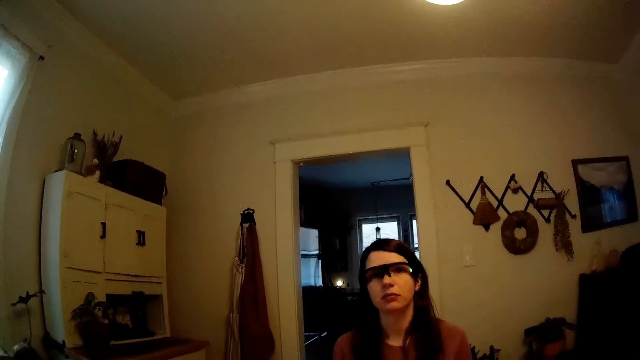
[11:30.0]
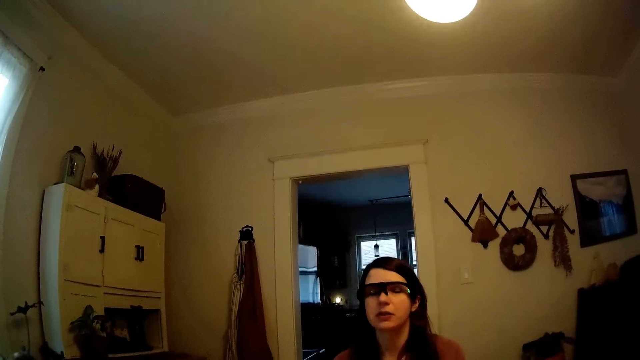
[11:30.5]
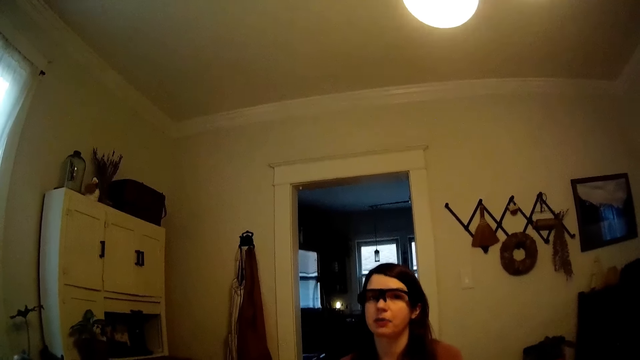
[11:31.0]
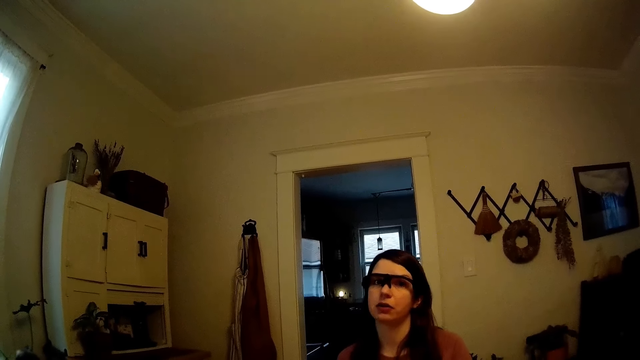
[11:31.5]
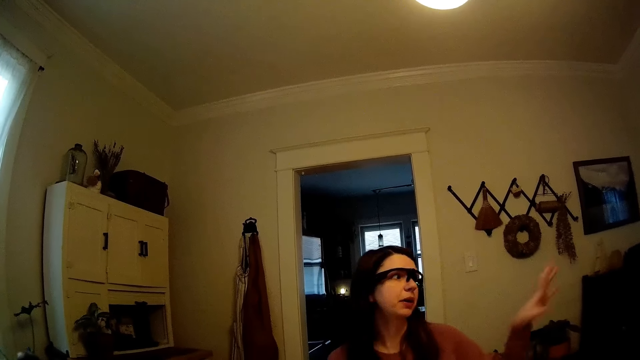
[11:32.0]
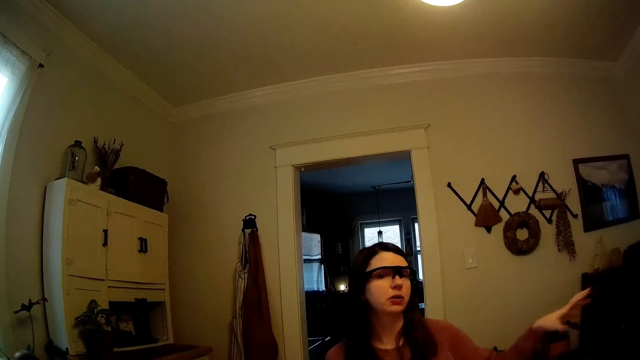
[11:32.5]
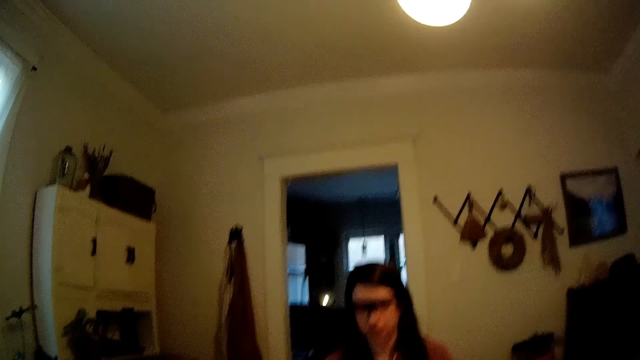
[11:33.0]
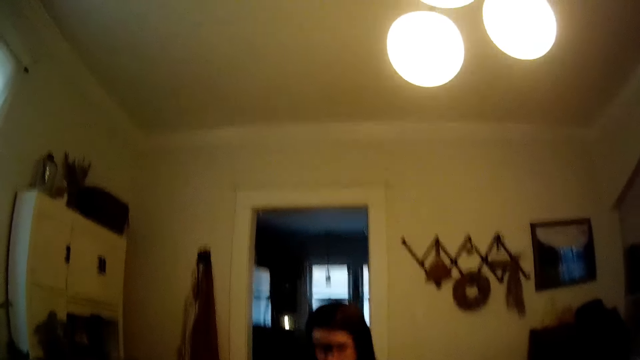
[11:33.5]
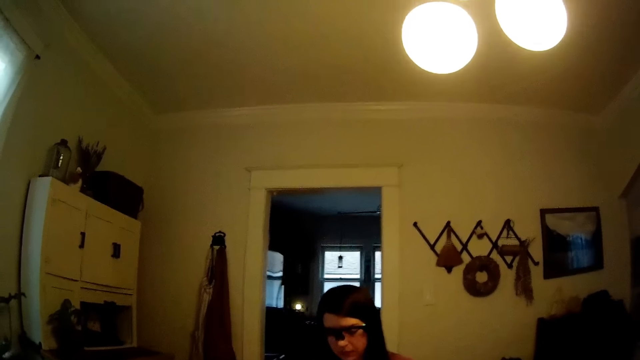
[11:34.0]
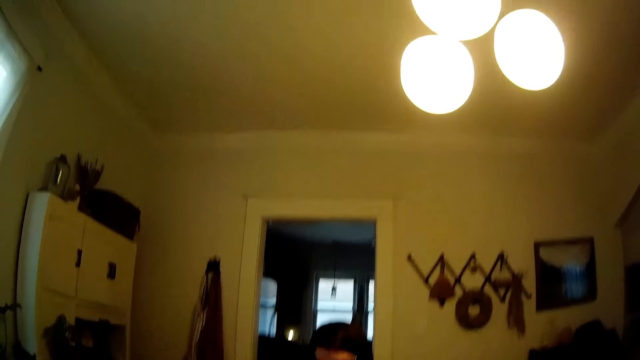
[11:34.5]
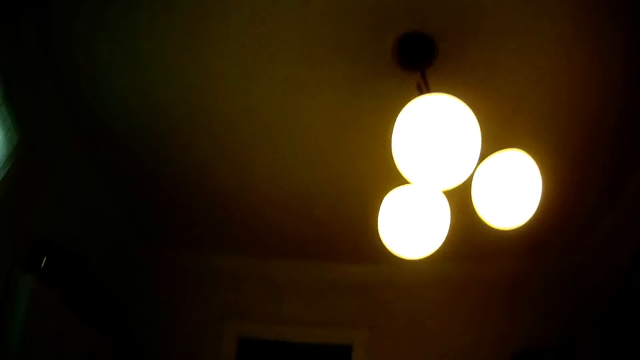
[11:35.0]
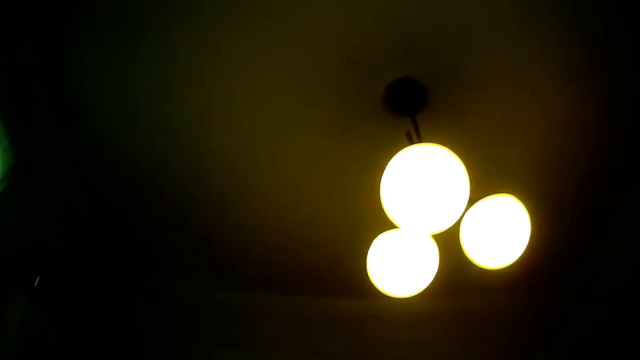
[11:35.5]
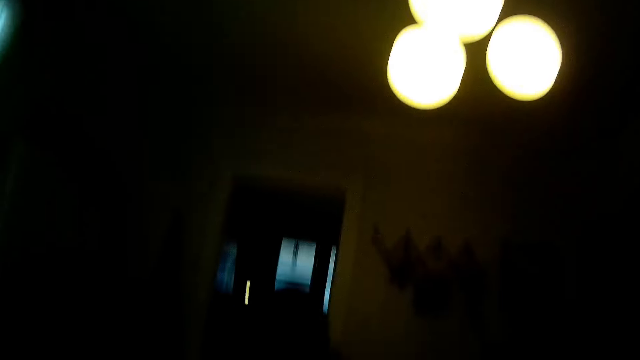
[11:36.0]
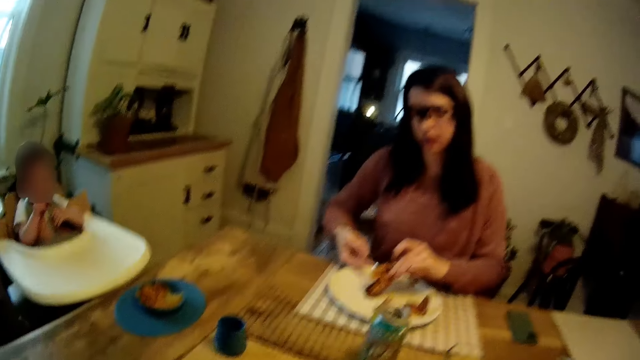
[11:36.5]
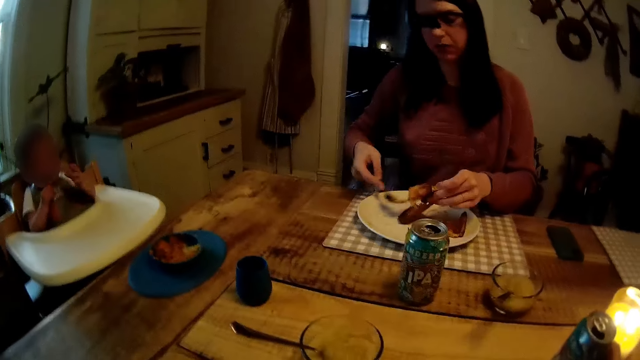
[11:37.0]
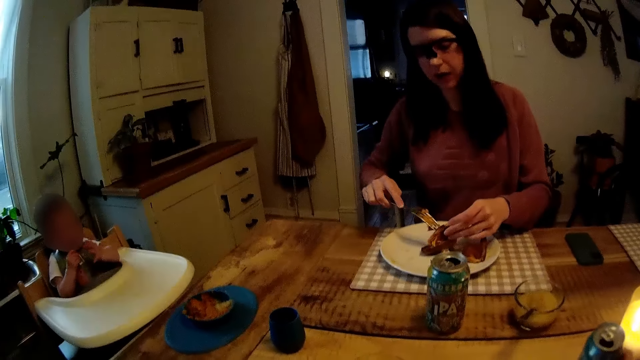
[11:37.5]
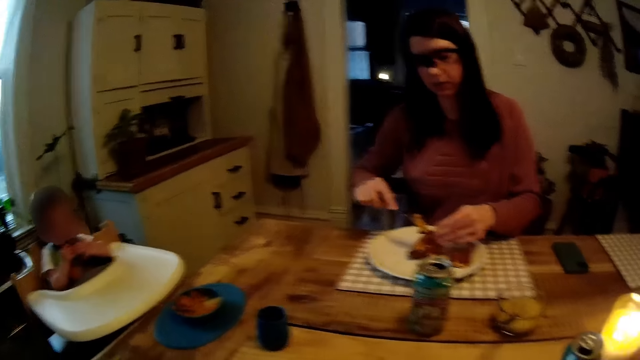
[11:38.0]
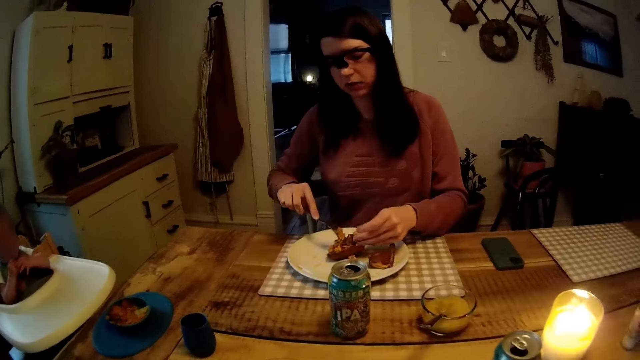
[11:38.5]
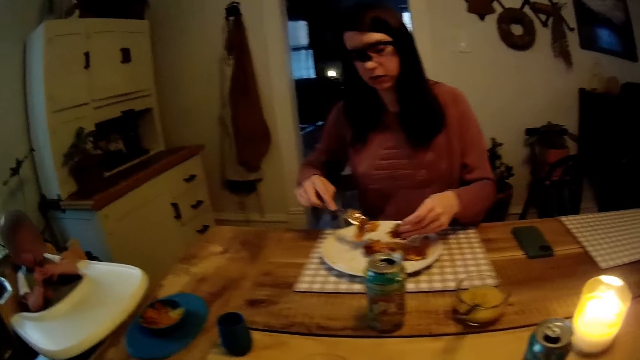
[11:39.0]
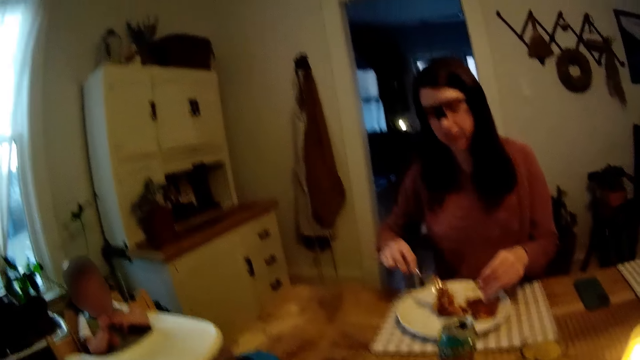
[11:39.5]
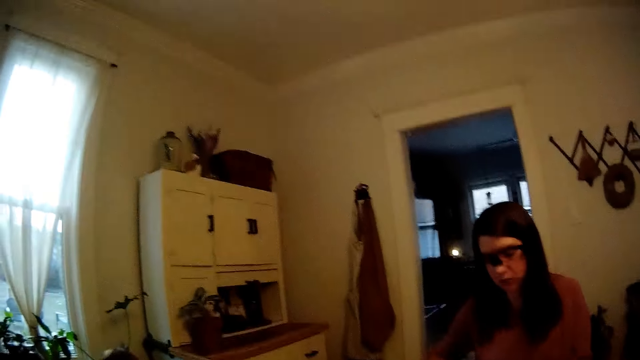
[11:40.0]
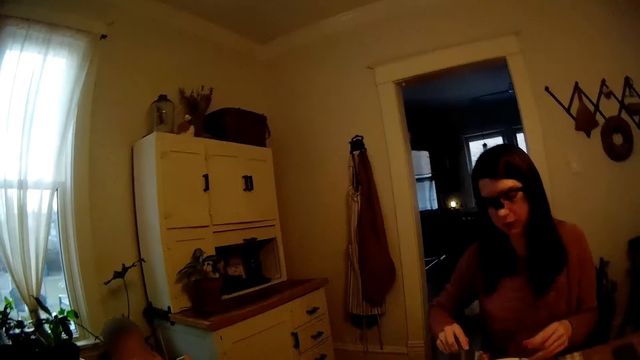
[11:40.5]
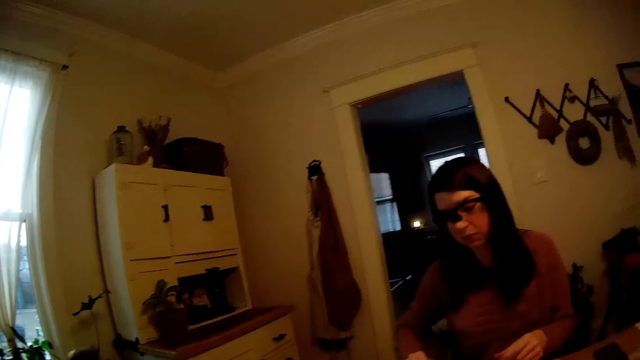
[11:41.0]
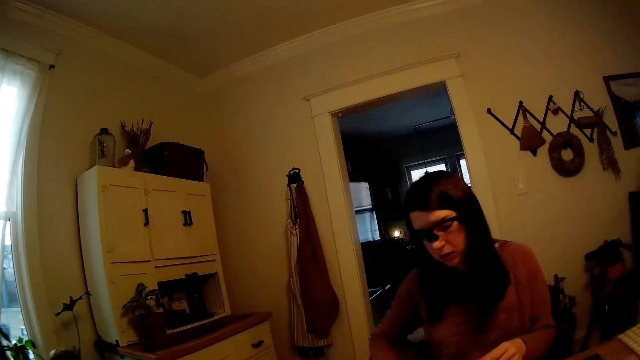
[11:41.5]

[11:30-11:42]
A woman gestures her left hand to her left side. The camera wearer stares around. The woman picks food. The woman cuts the grilled steaks in the plate with the fork and left hand.

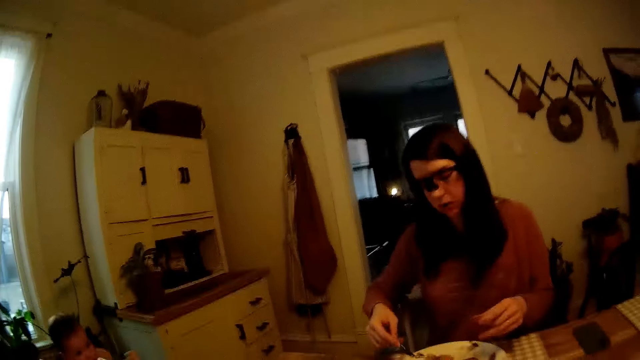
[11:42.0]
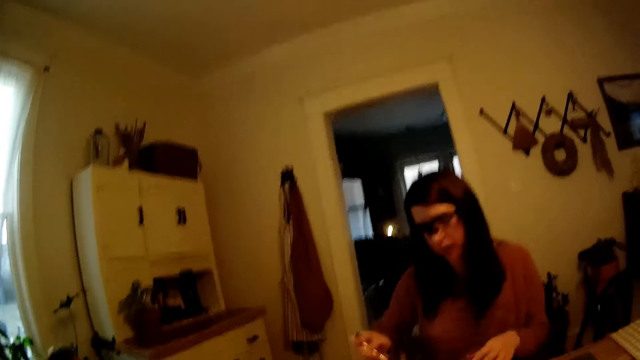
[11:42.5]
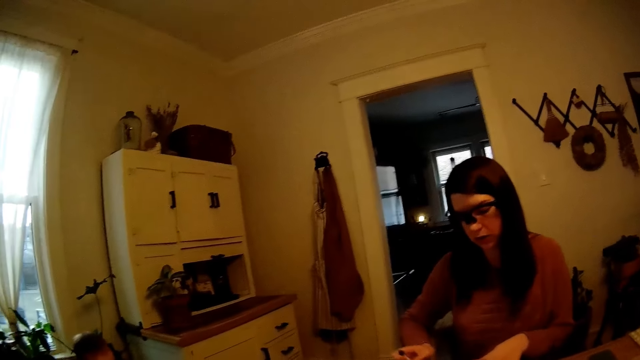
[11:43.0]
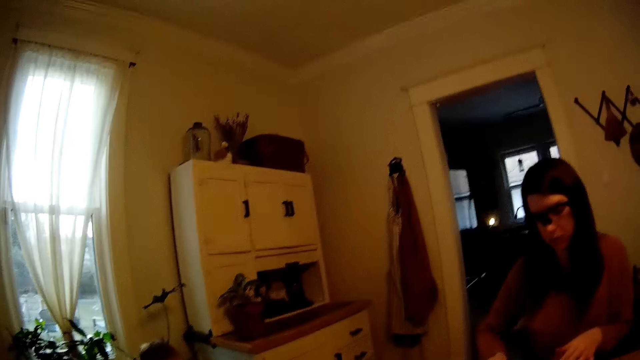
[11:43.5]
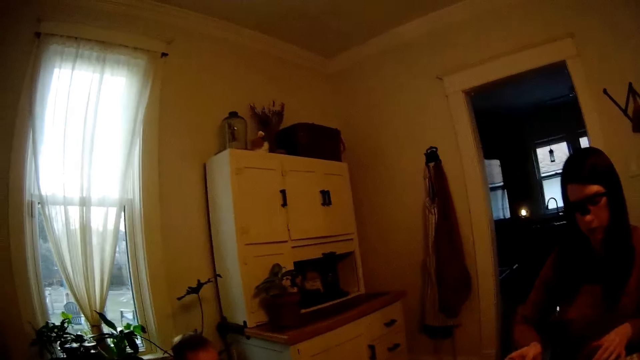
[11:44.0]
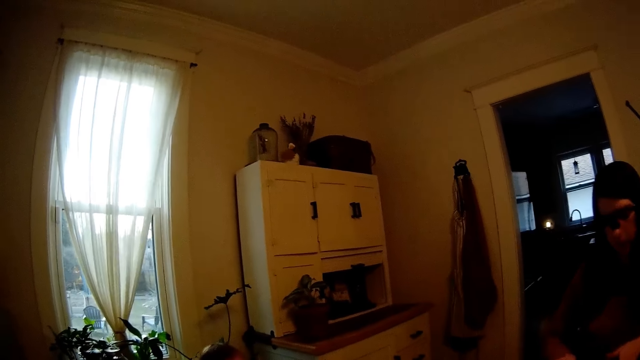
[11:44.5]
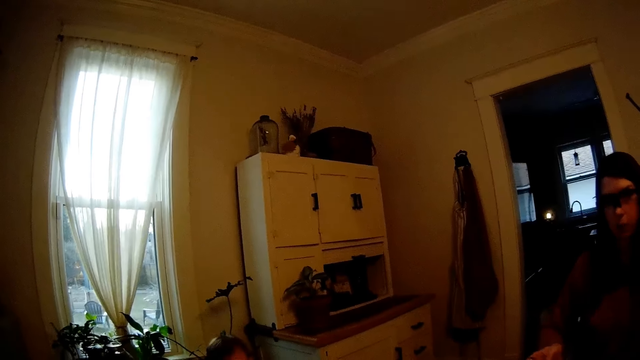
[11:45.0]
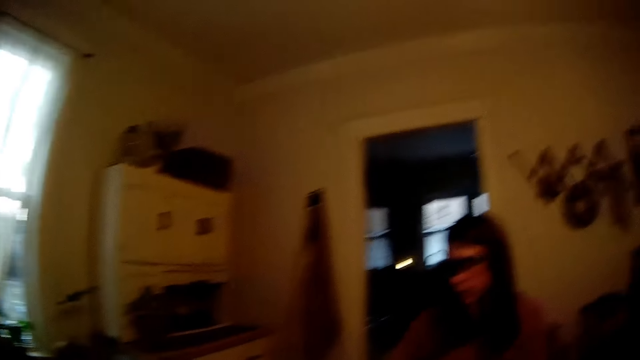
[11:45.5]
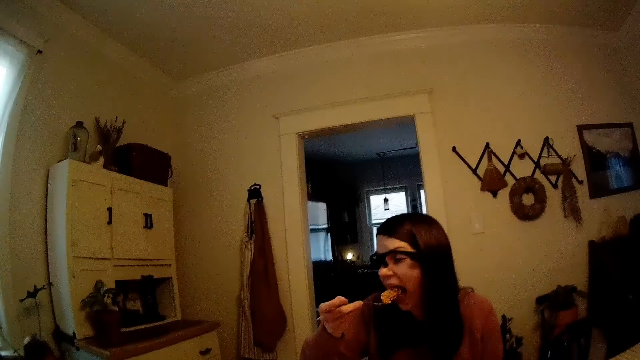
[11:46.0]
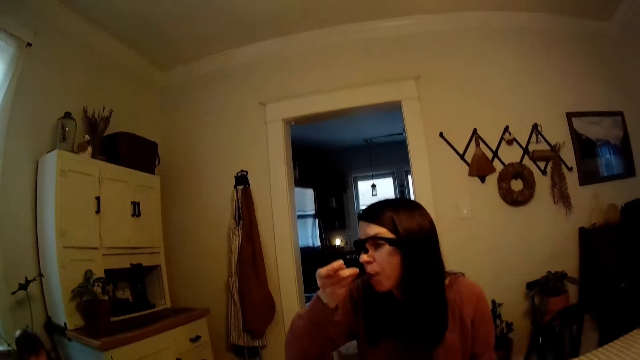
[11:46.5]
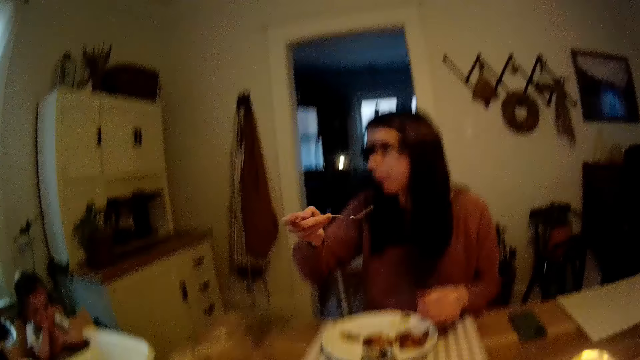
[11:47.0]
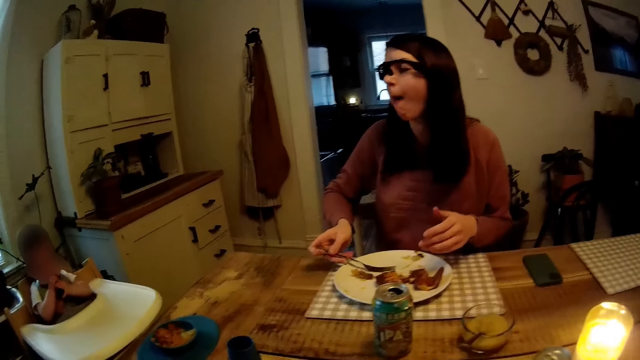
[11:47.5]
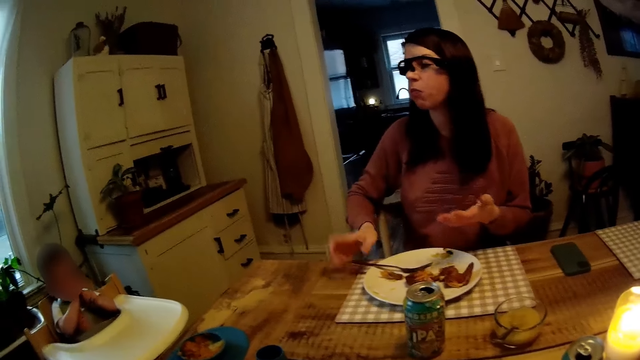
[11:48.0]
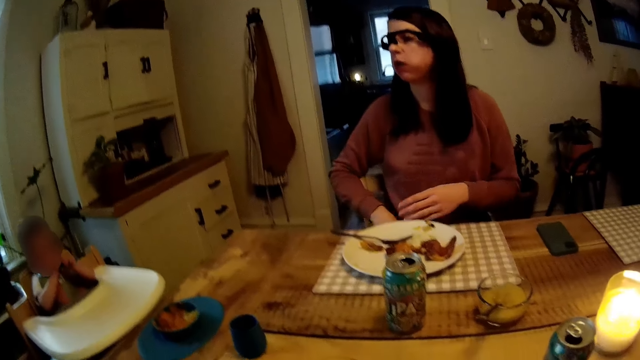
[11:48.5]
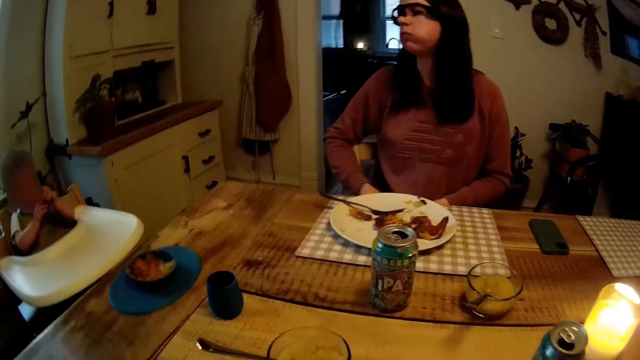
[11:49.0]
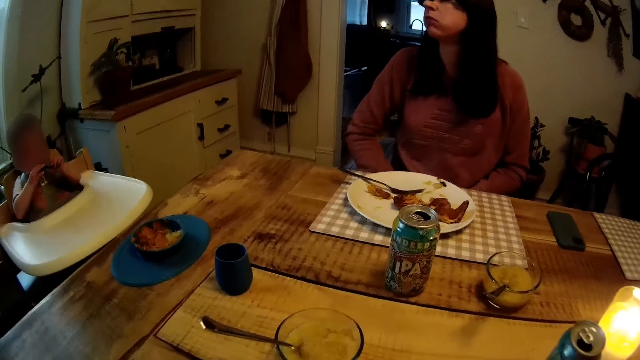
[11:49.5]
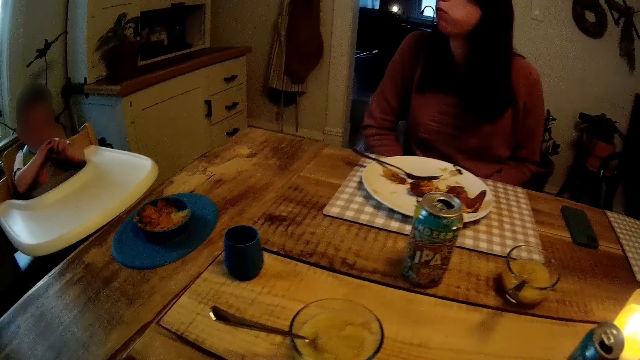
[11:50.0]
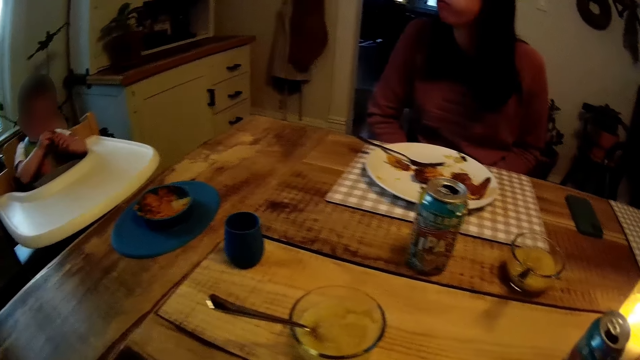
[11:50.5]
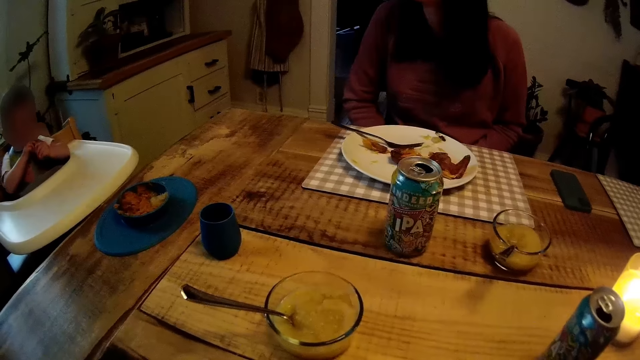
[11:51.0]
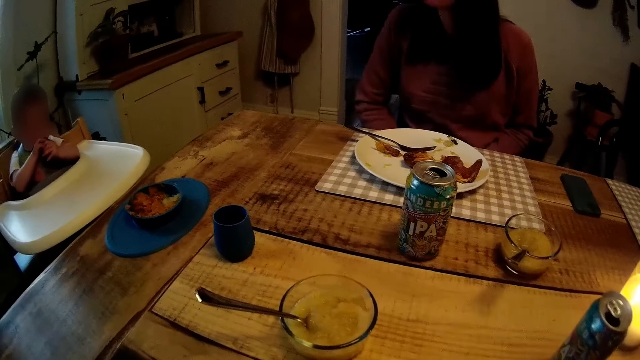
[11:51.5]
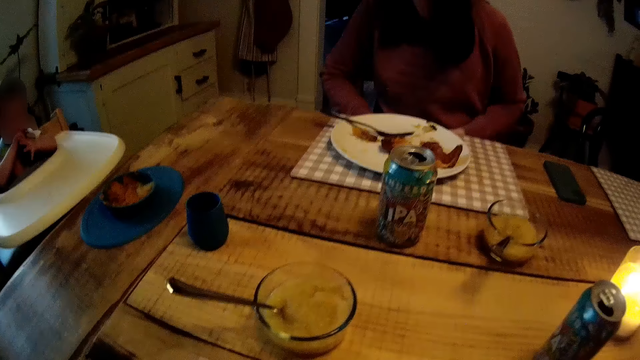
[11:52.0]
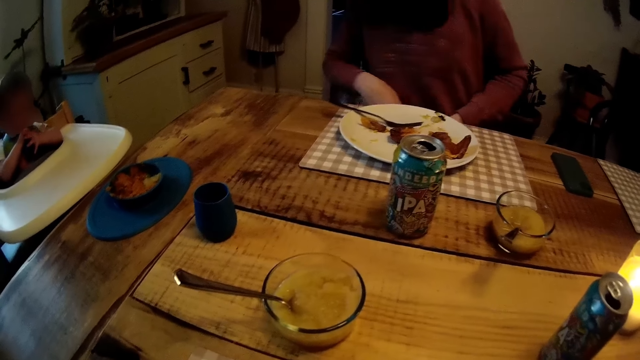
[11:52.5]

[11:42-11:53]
A woman eats the grilled steaks in the plate with the fork. A baby plays with a spoon in the mouth. The woman places the fork on the plate. The camera wearer stares around. The woman puts both hands on her lap.
